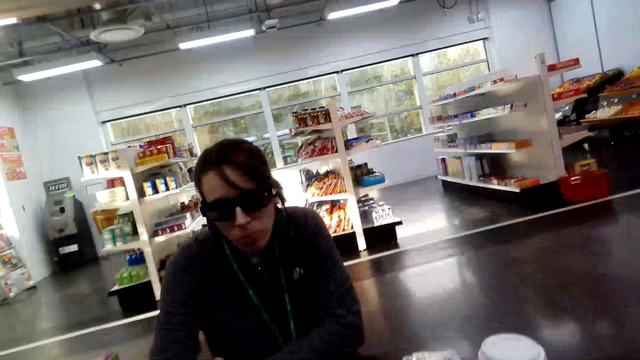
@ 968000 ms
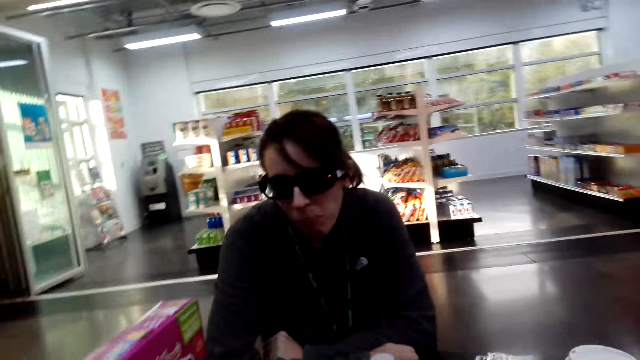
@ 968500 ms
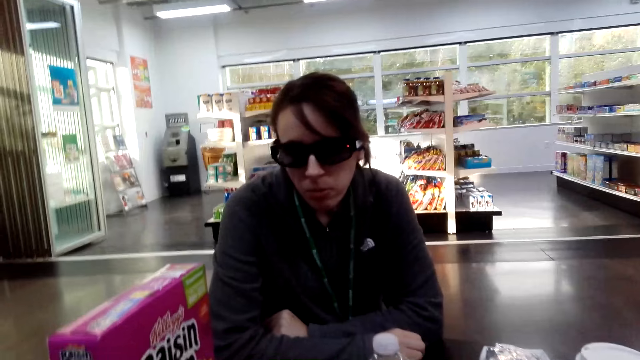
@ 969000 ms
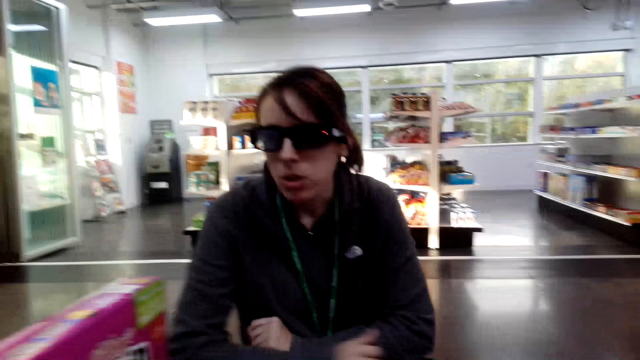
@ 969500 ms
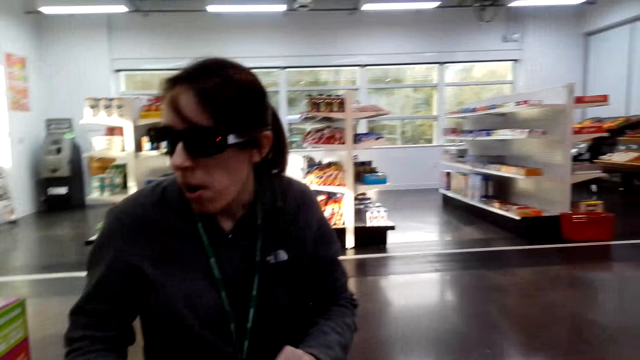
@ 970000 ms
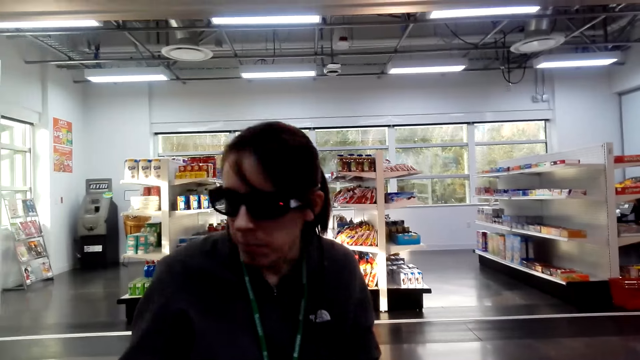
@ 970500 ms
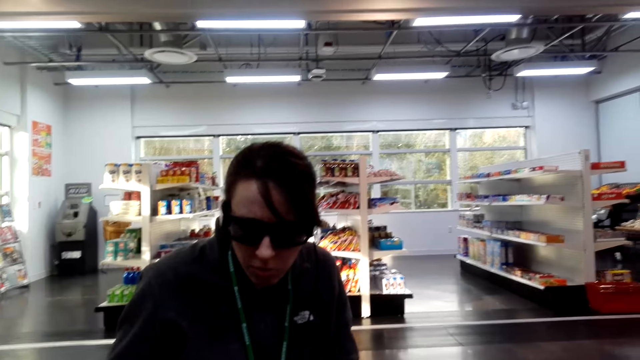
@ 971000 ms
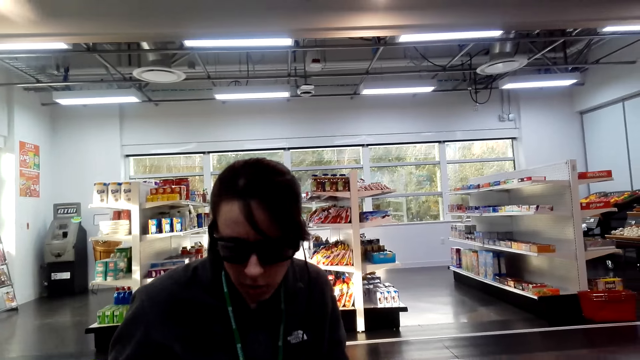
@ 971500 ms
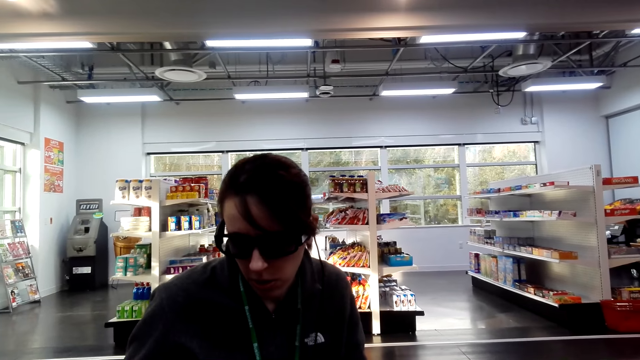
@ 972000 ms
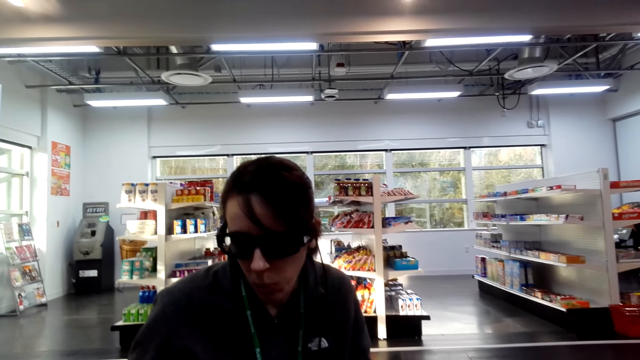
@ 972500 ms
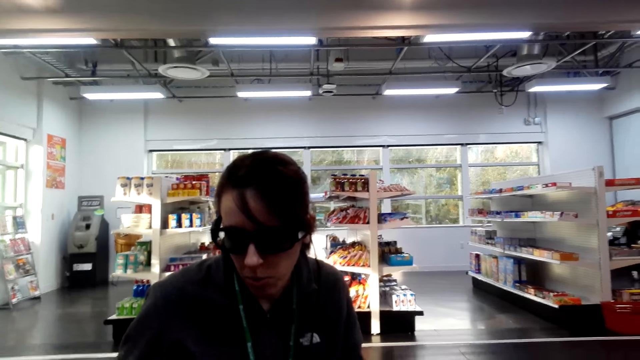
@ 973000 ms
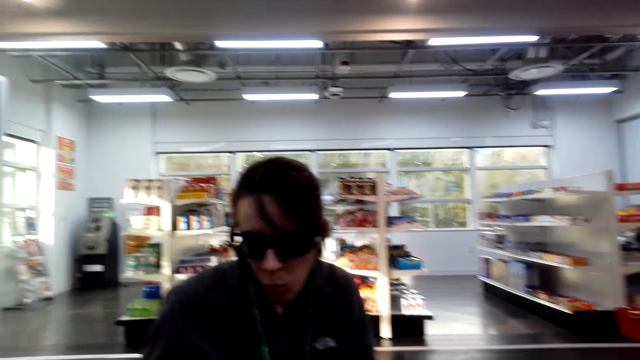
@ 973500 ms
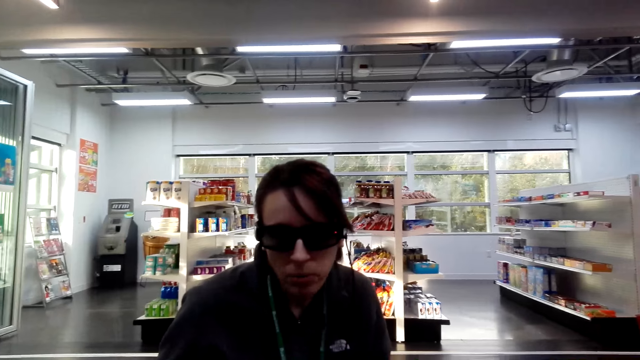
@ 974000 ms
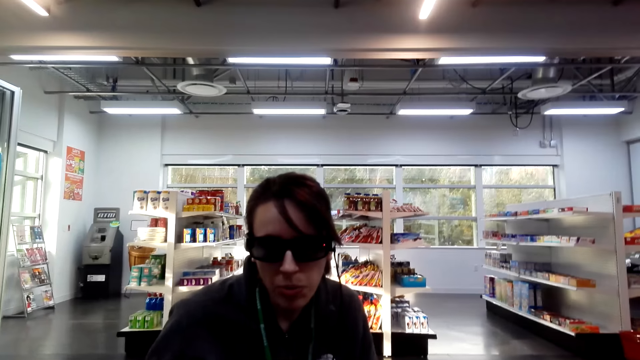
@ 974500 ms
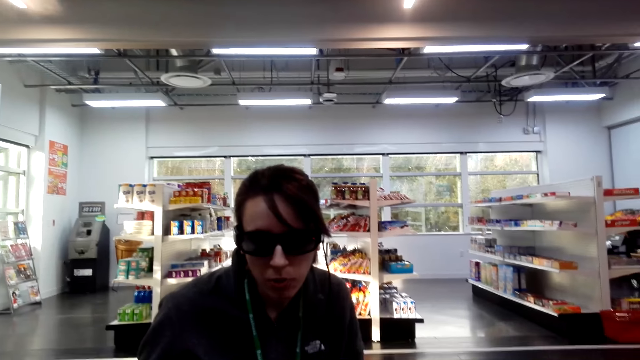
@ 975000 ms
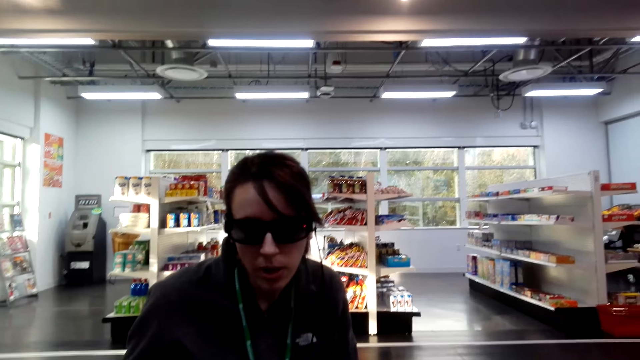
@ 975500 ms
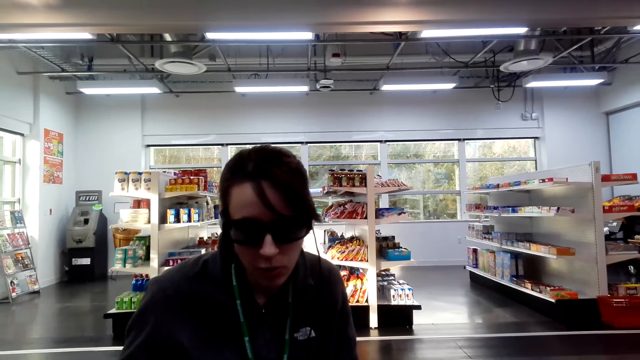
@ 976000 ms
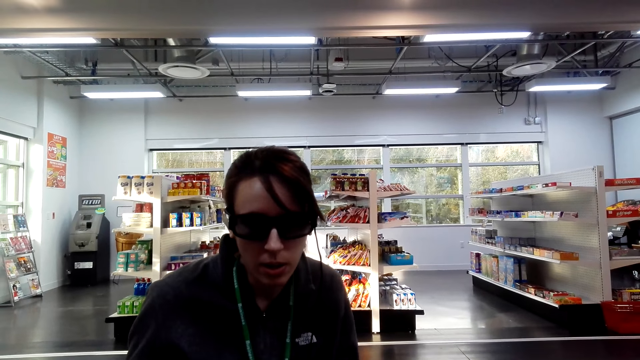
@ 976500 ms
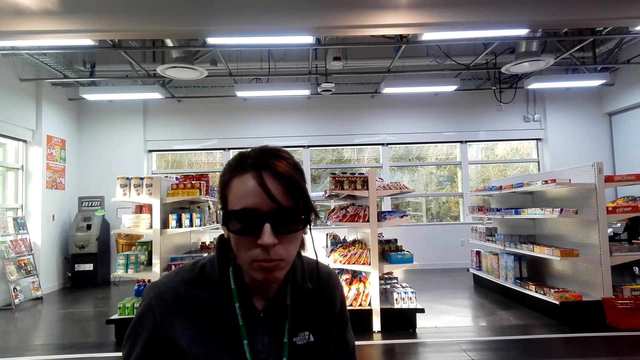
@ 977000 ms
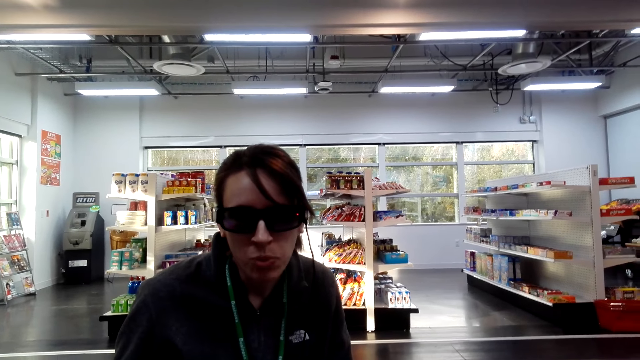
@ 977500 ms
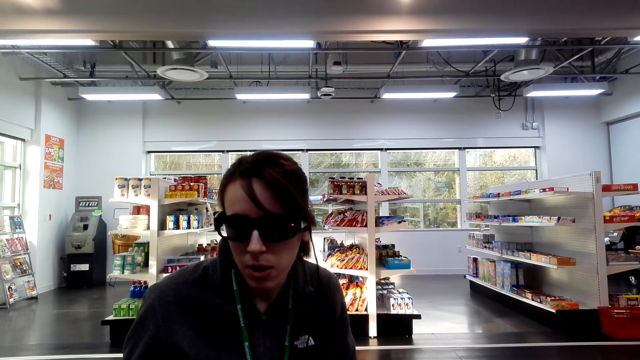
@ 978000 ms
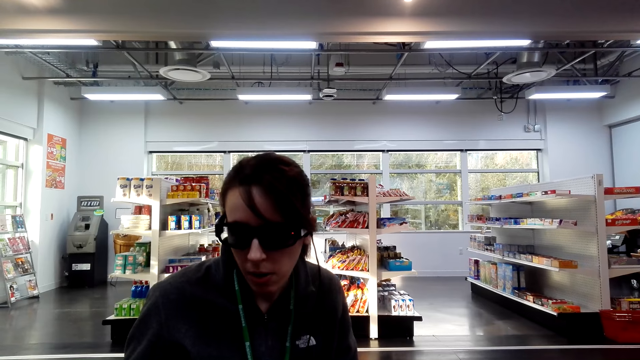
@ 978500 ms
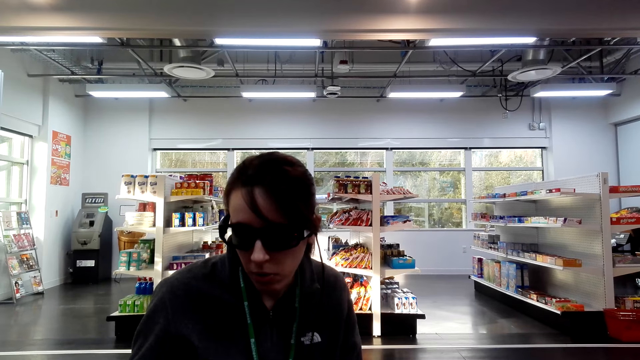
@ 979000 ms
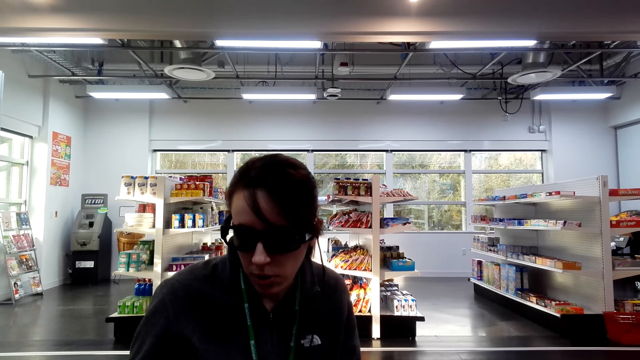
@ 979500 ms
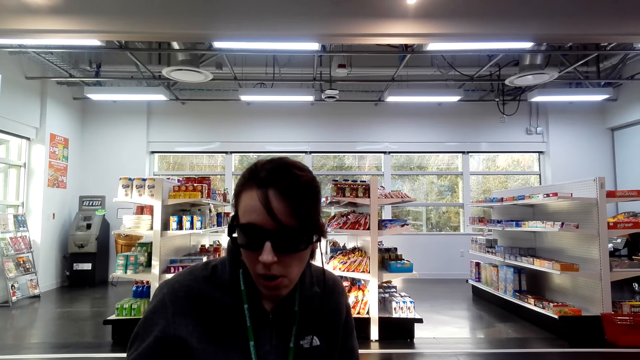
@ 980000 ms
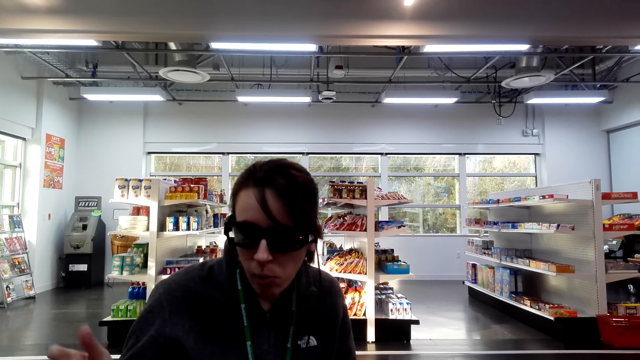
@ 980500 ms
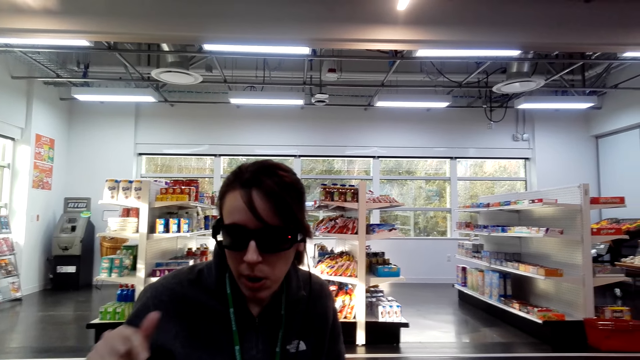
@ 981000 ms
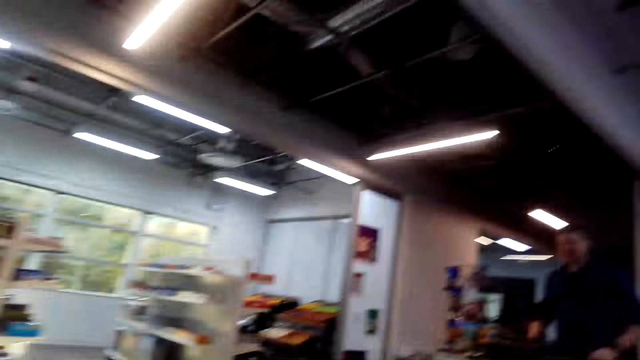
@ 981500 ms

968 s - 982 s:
The camera wearer talks to the person. They look around.

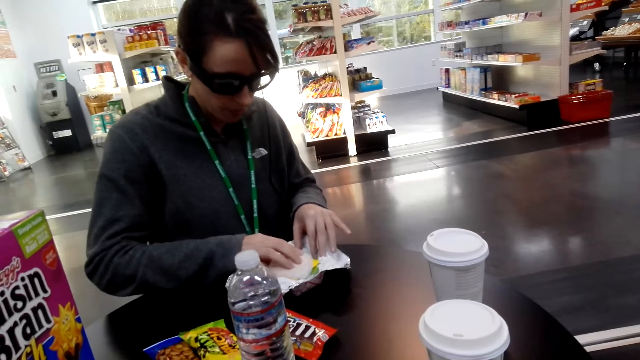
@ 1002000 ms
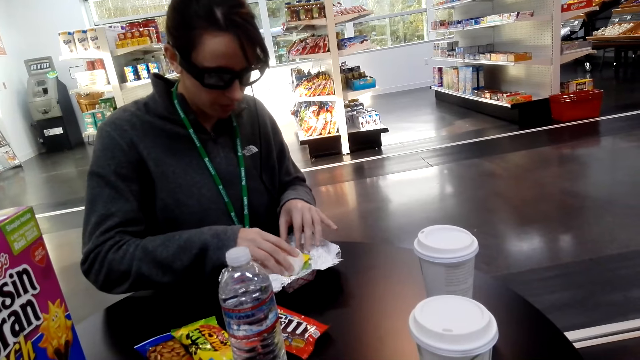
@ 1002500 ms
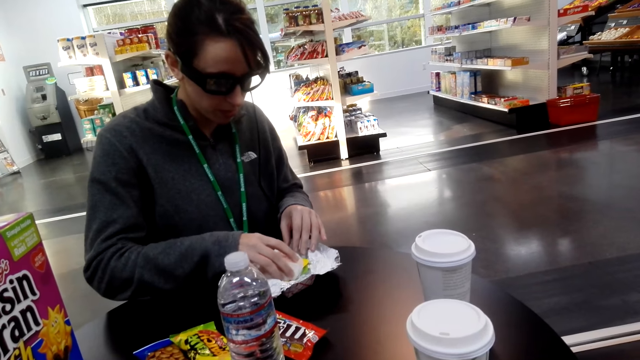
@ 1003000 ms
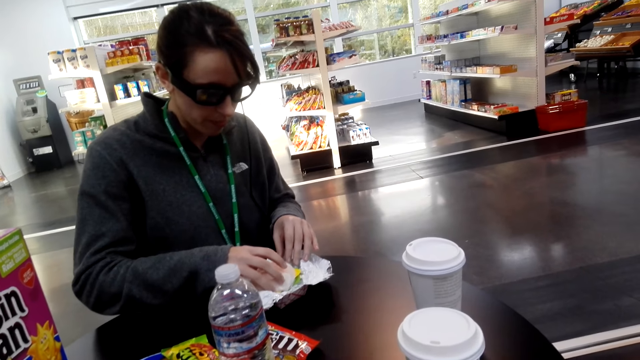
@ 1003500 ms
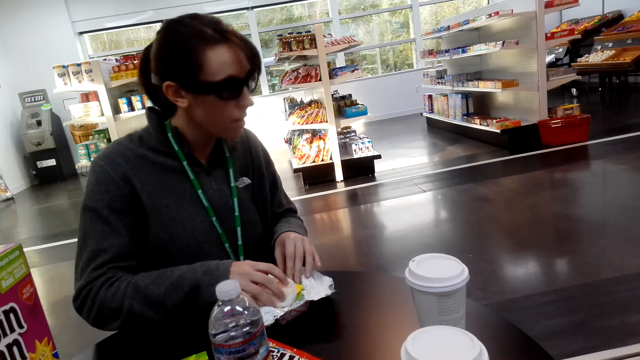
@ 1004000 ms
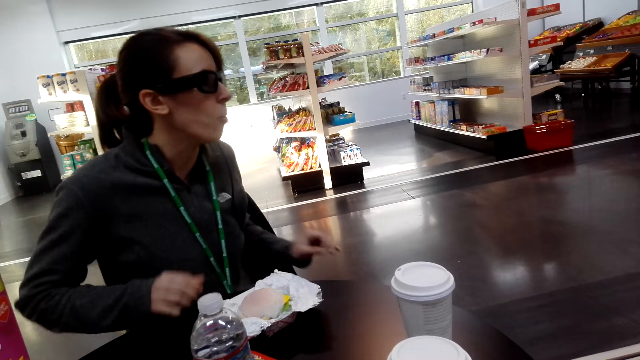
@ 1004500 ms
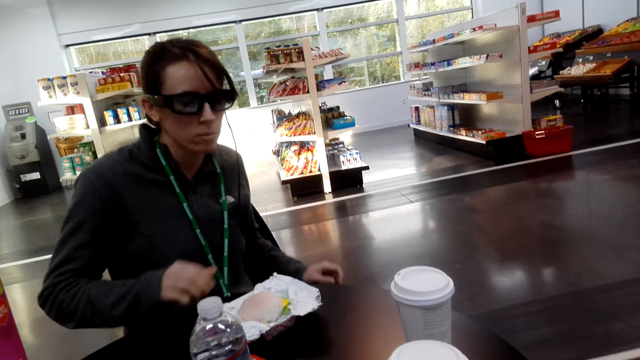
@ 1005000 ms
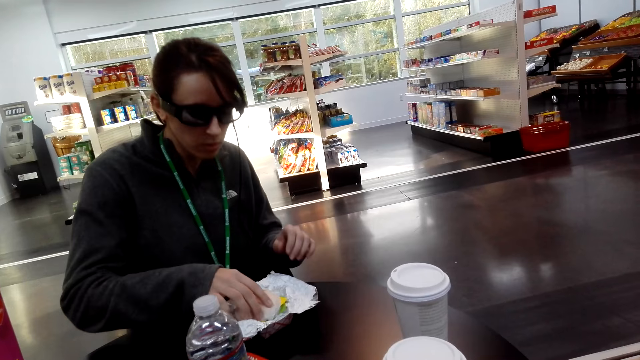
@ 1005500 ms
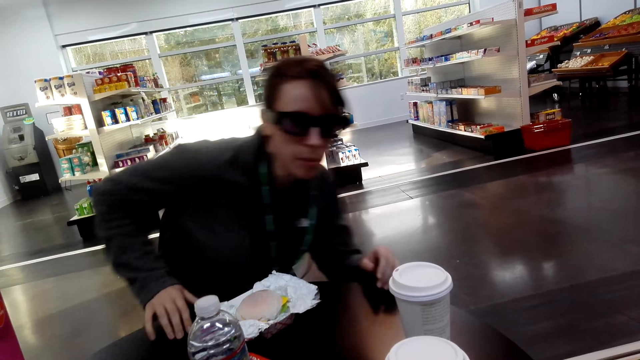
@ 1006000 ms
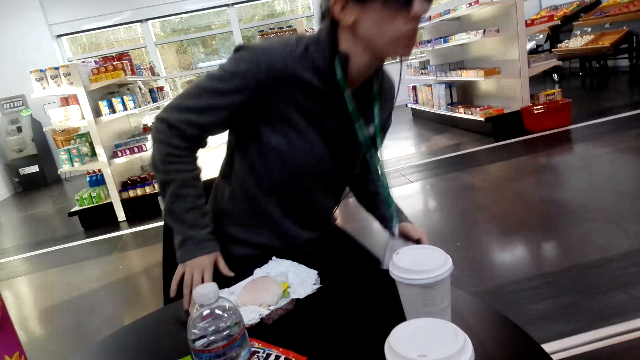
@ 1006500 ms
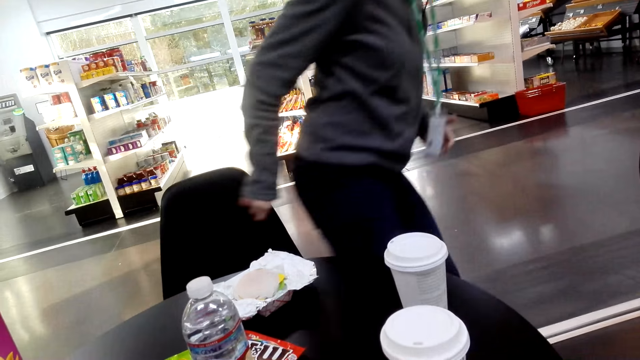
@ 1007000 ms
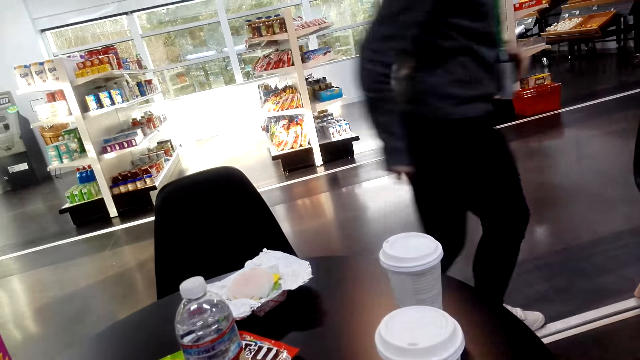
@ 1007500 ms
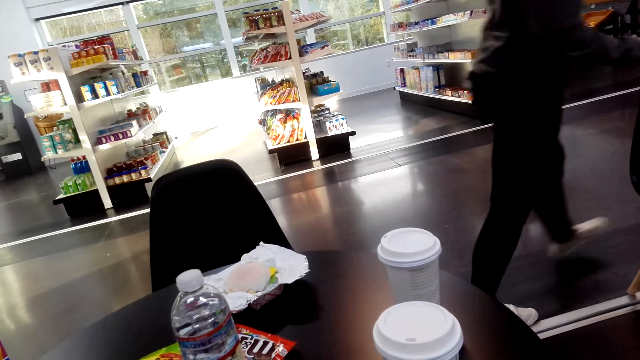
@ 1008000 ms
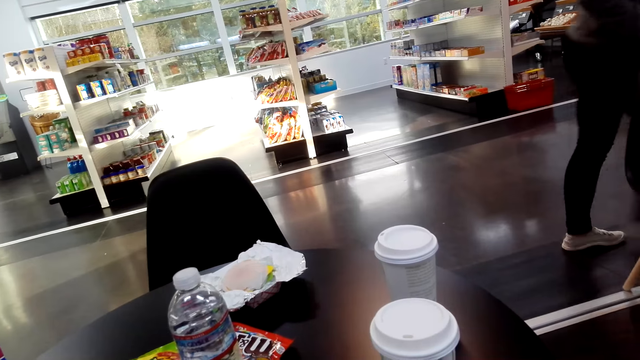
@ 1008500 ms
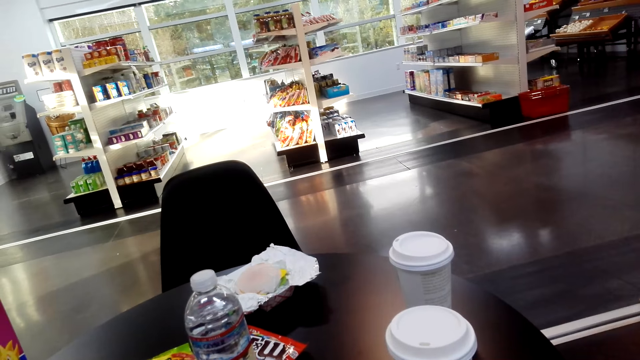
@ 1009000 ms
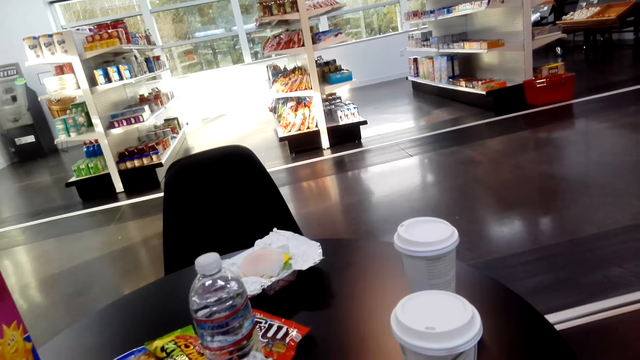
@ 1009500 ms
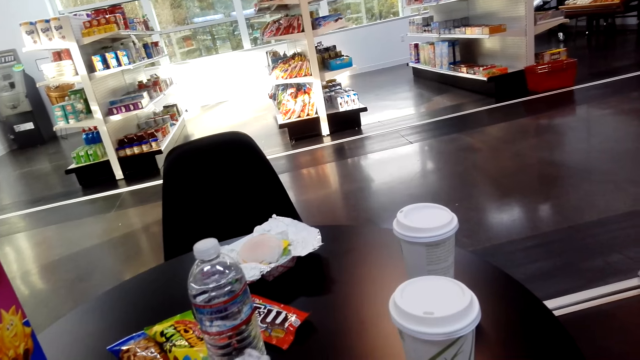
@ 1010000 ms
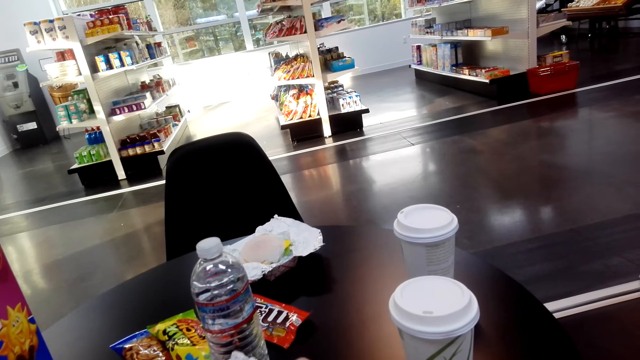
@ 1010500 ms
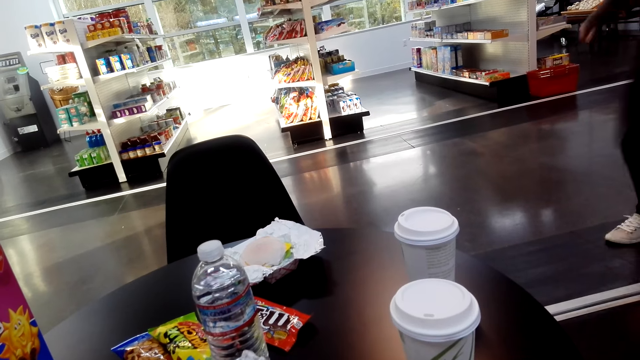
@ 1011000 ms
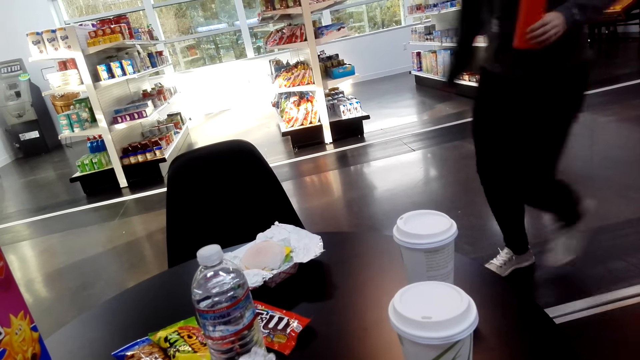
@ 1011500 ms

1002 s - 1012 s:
The lady holds food, stands up, walks around and walks in the building. The camera wearer looks around.
